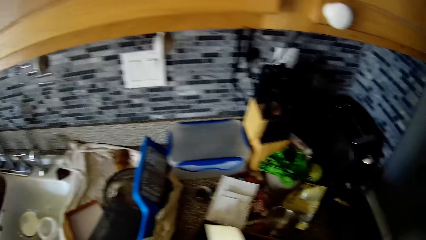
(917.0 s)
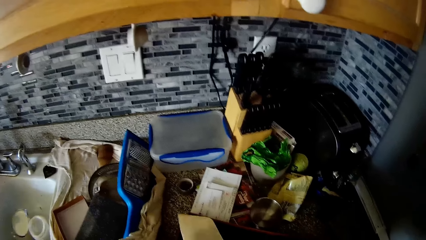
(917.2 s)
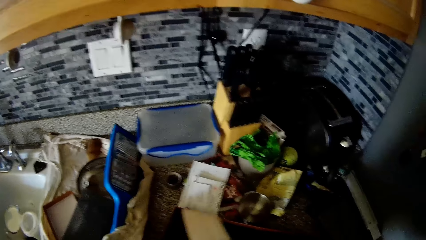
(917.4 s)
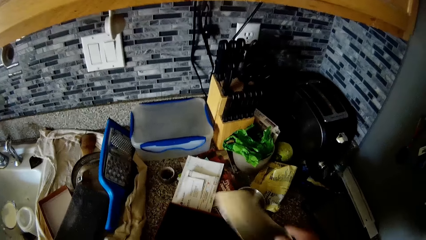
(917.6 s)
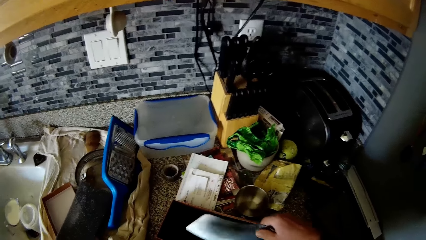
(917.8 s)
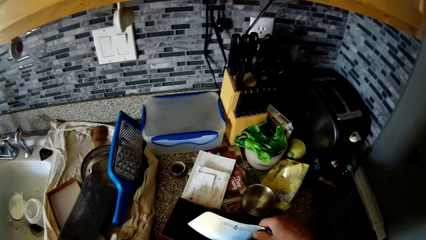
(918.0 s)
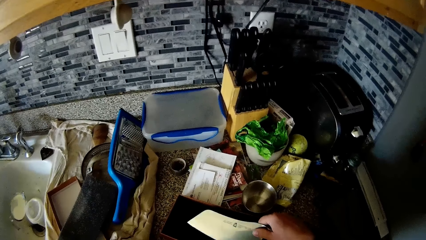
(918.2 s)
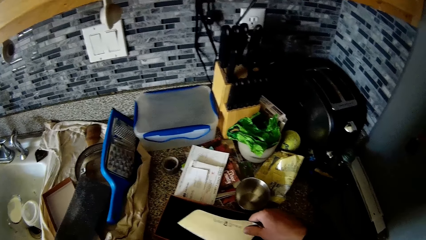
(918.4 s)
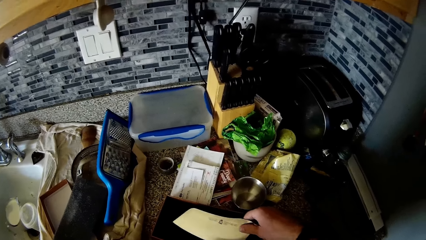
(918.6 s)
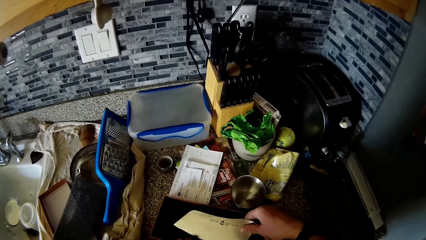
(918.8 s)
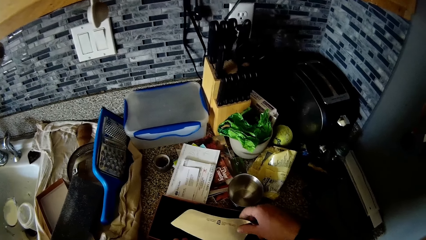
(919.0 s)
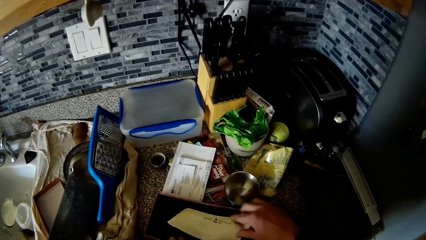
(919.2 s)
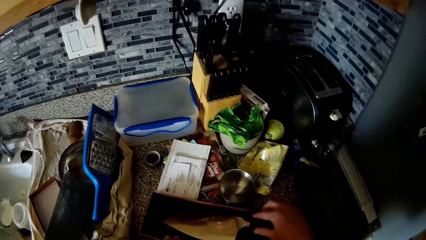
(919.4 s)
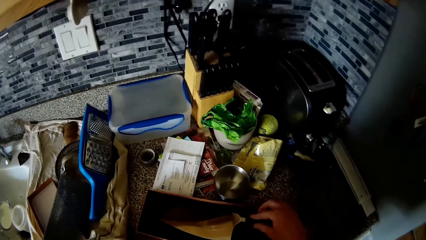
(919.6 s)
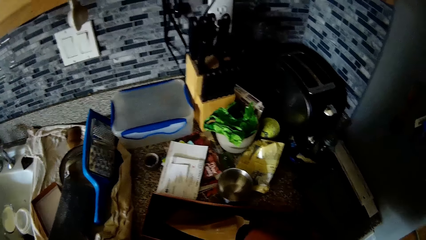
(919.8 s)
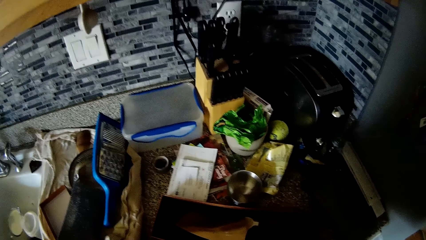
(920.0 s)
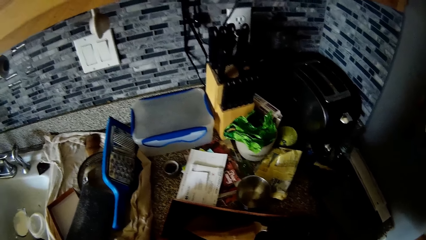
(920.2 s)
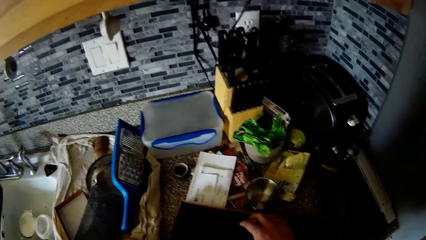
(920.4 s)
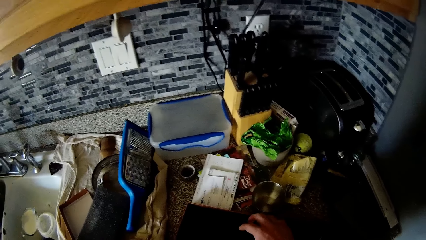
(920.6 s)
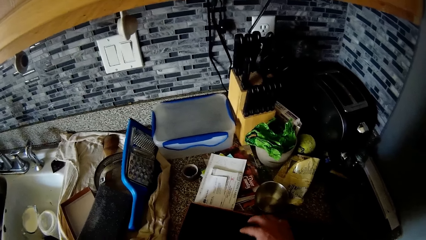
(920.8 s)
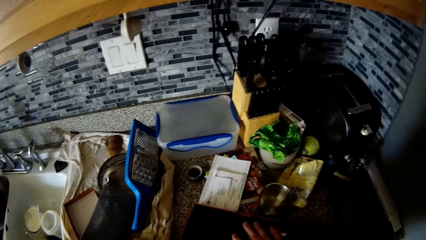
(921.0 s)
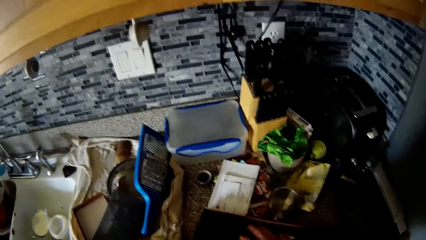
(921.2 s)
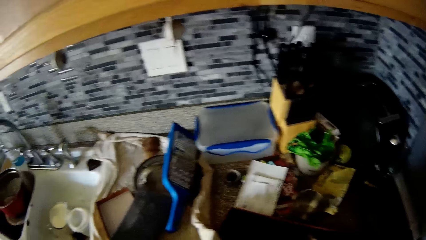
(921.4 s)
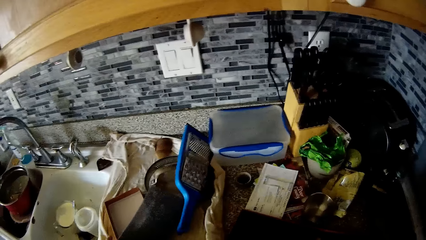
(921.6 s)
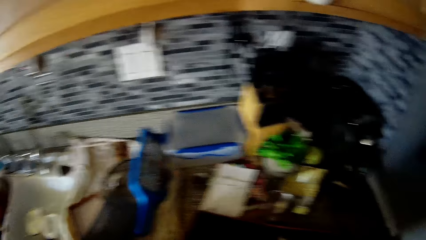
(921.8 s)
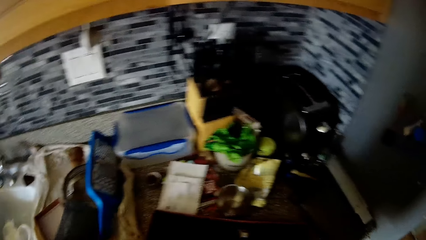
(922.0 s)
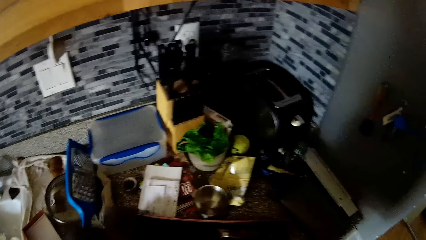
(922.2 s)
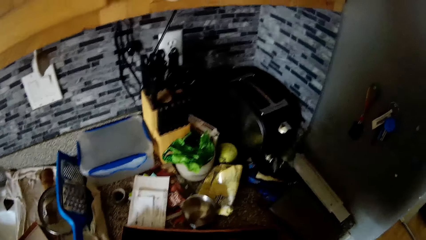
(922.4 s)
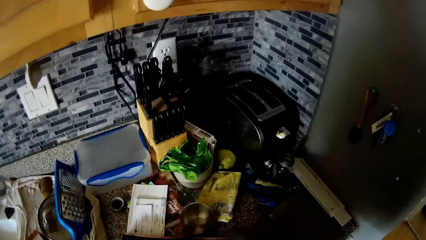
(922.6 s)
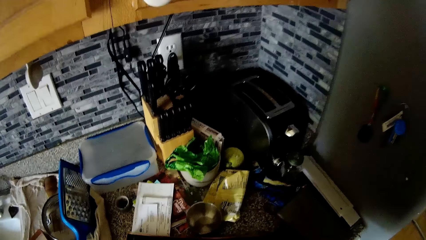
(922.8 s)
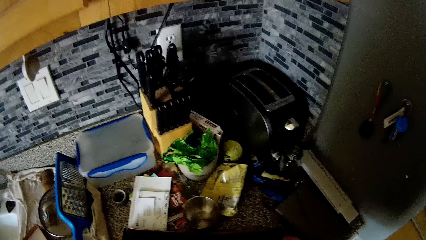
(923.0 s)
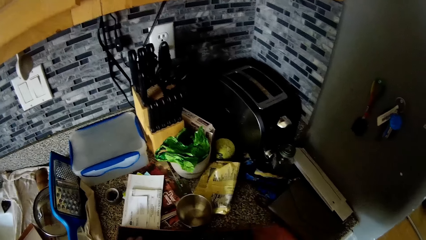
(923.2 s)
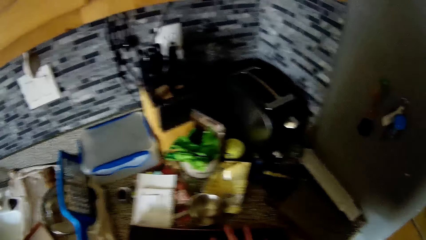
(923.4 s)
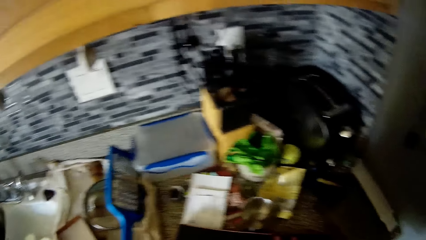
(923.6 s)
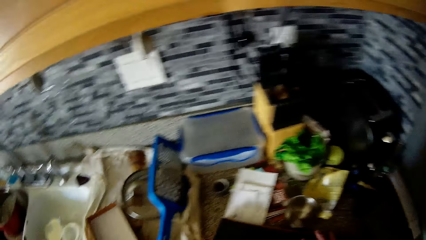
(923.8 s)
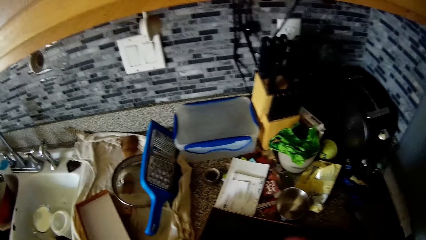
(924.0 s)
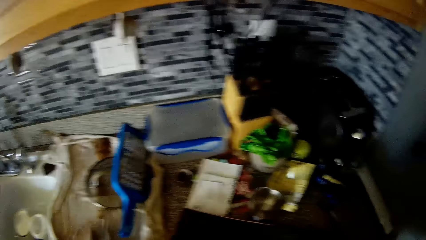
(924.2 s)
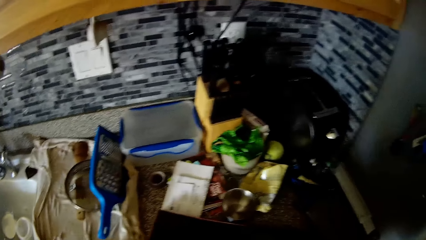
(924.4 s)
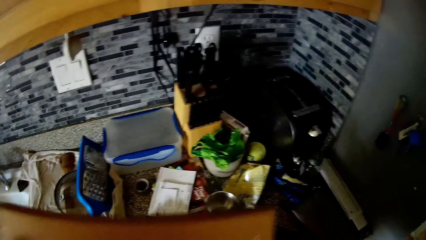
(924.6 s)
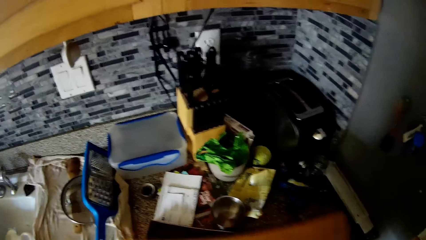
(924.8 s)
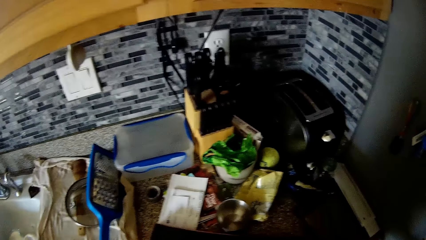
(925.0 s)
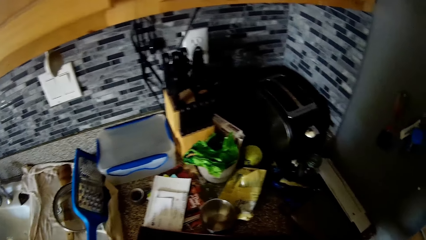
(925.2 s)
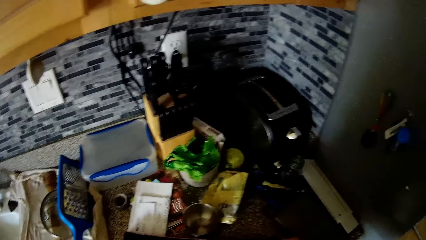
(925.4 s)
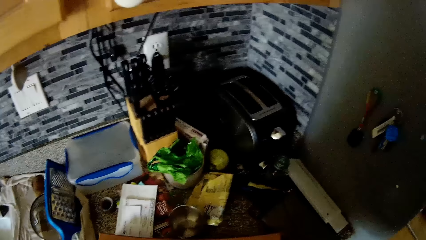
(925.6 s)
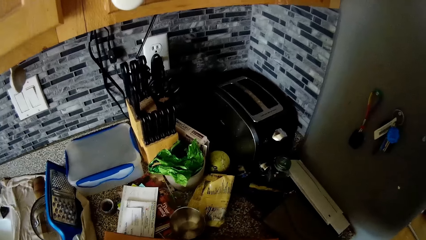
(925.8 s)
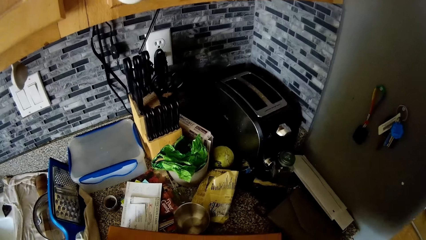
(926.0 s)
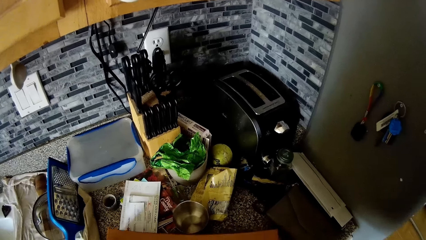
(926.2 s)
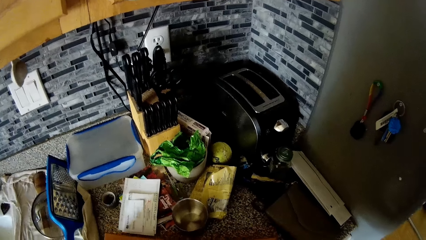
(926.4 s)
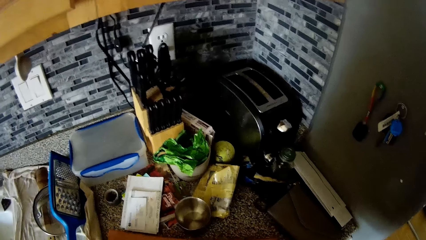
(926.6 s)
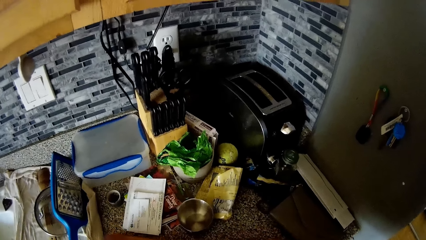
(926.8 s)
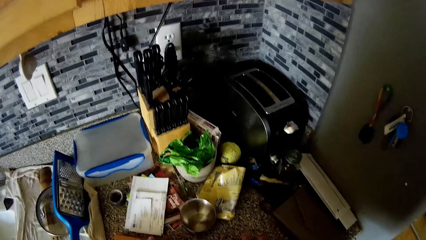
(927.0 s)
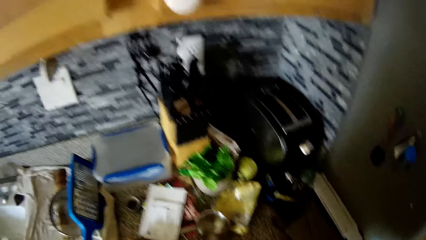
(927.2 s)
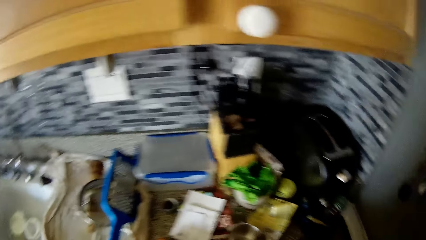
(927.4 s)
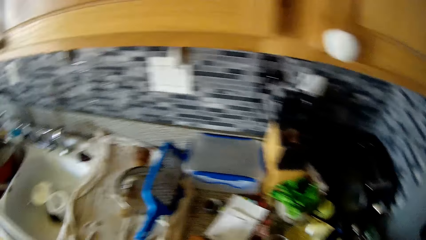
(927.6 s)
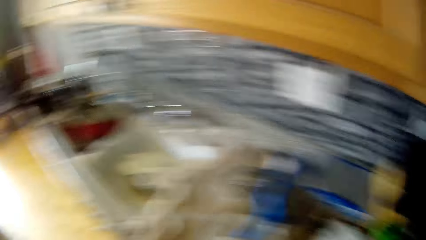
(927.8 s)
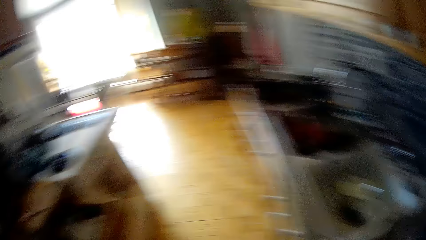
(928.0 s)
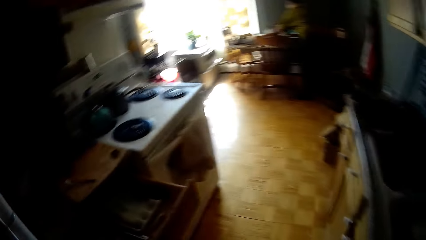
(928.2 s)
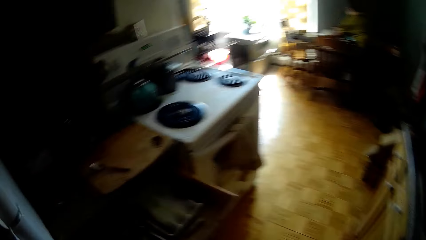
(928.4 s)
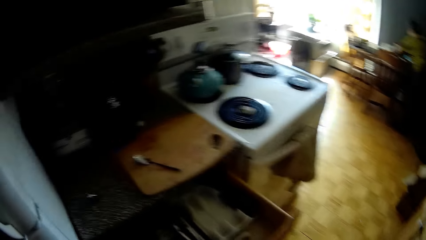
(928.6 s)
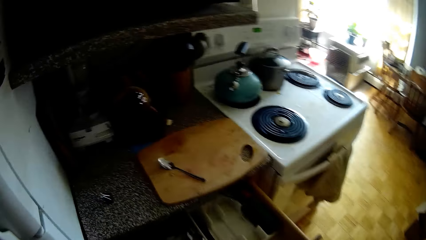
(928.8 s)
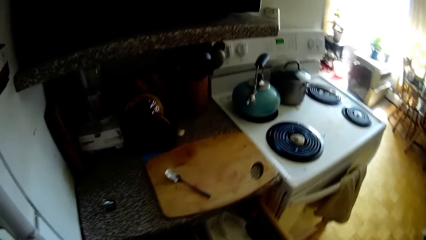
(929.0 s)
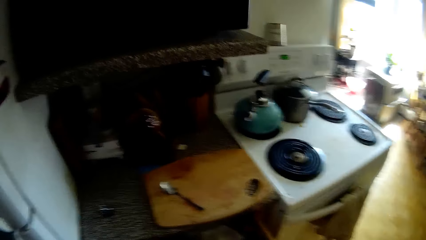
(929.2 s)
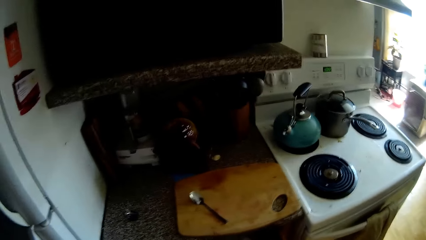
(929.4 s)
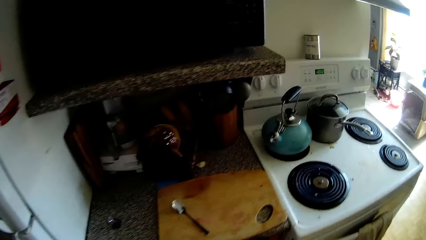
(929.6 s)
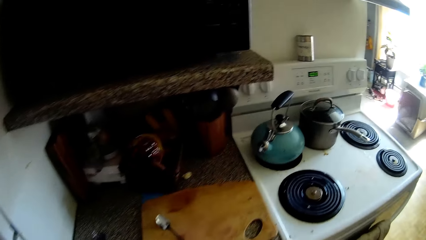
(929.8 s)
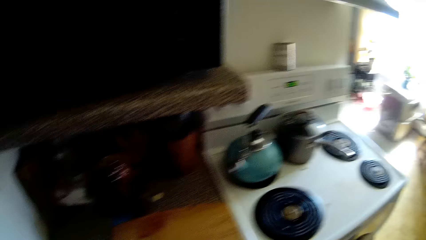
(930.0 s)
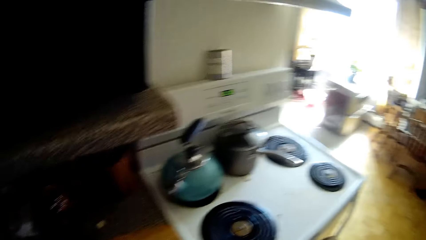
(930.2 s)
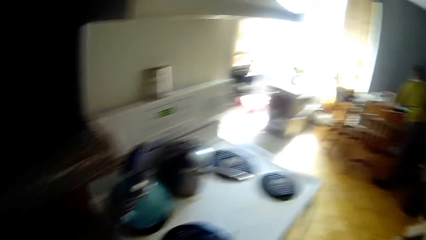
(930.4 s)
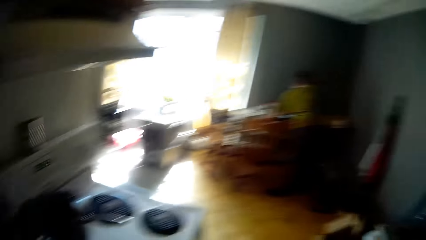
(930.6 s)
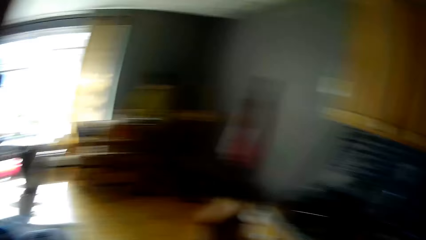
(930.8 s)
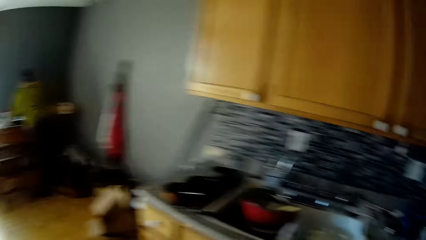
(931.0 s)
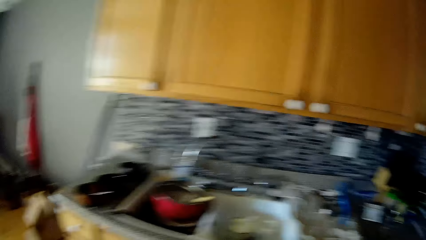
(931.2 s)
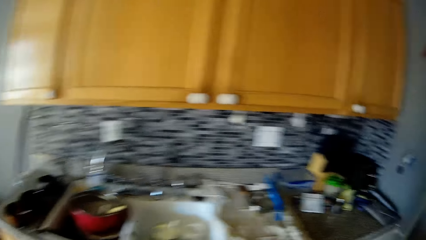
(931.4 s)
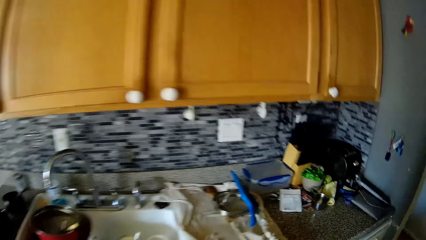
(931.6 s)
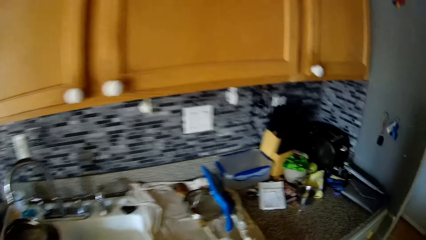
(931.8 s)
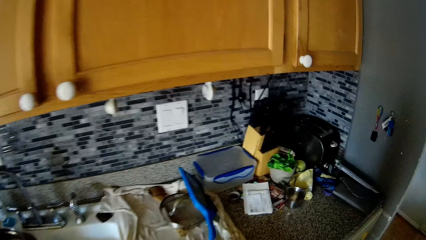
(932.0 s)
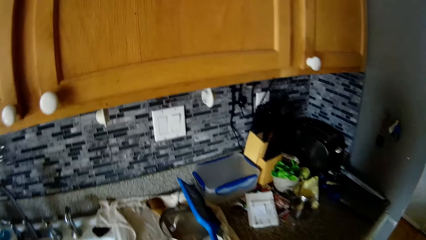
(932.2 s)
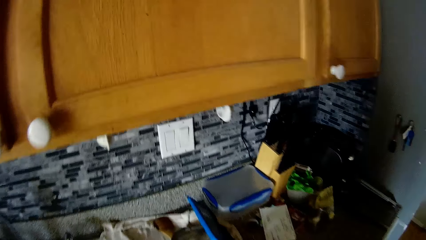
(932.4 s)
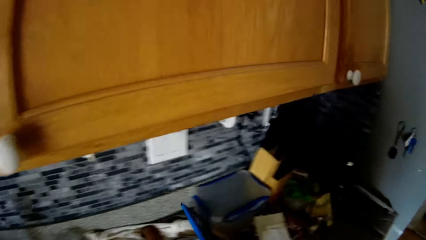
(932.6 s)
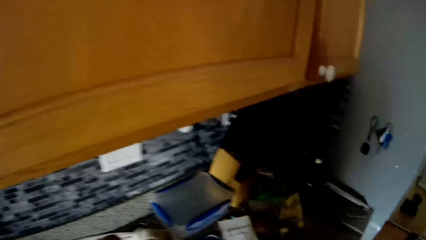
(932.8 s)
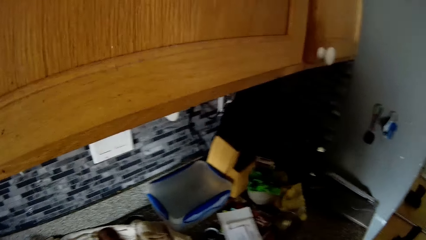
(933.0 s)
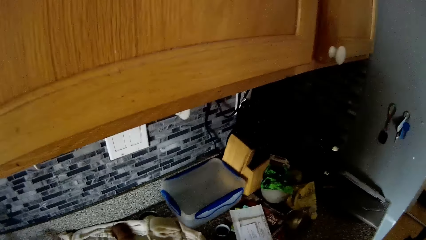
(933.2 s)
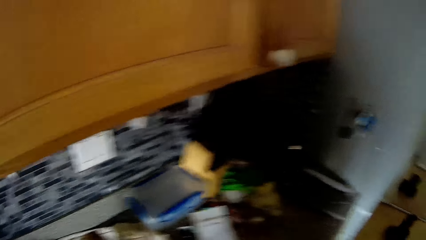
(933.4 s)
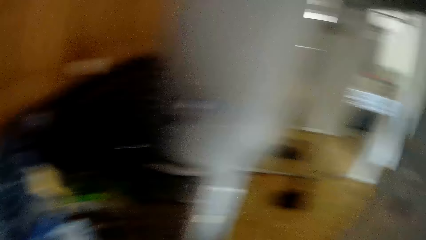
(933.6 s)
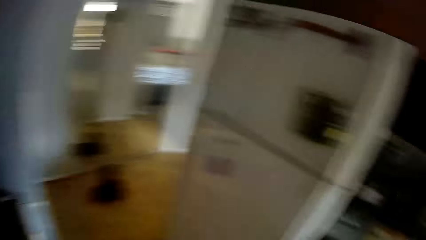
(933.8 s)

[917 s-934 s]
The camera wearer drops the knife in the carton with his right hand. He picks the carton from the sink countertop with his left hand. He places the carton lid in his hands on the carton on the sink countertop. He looks around. He pushes a kitchen cabinet. He looks around. He adjusts a grater on the sink countertop with his right hand. He picks the grater.
